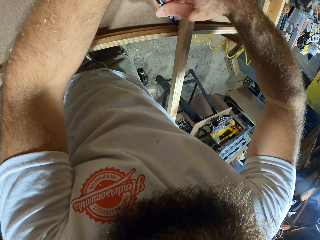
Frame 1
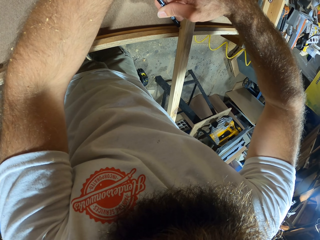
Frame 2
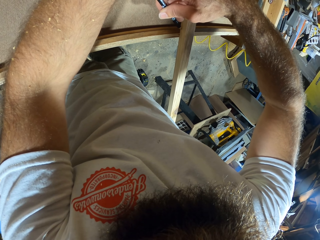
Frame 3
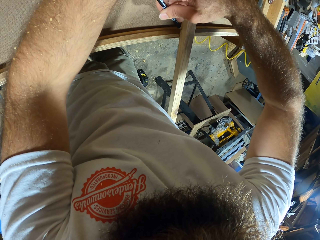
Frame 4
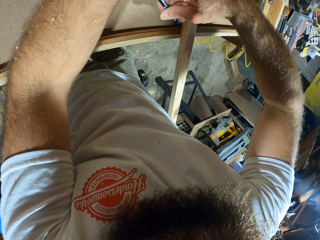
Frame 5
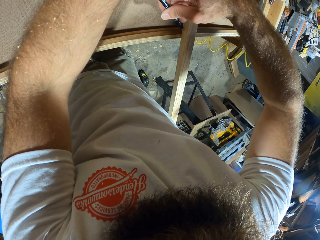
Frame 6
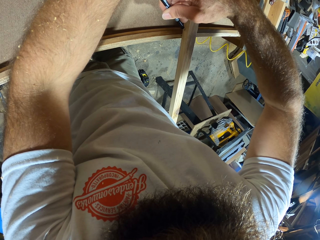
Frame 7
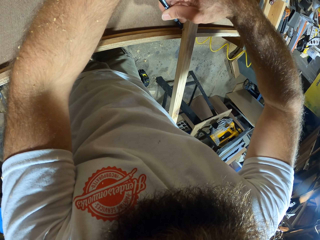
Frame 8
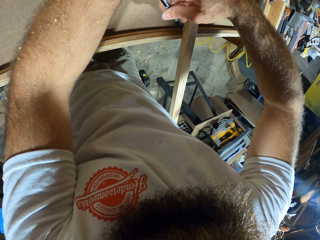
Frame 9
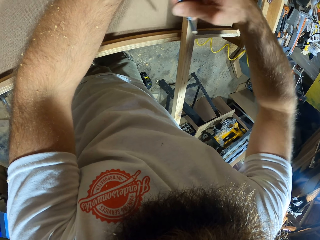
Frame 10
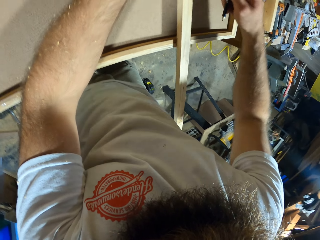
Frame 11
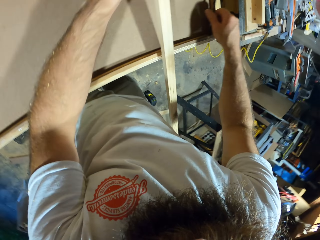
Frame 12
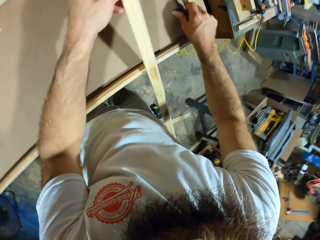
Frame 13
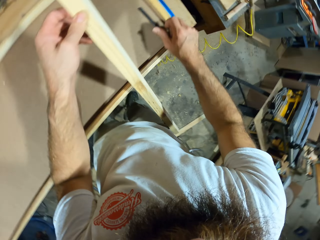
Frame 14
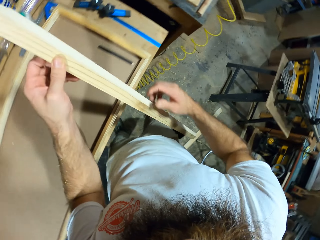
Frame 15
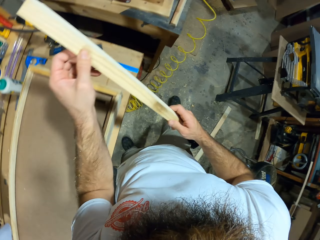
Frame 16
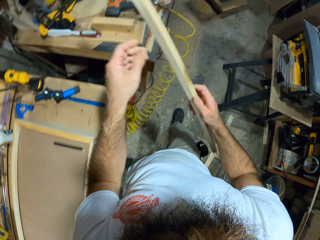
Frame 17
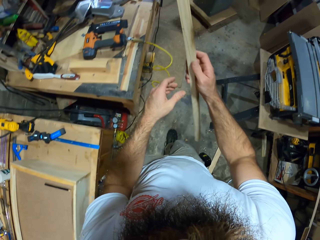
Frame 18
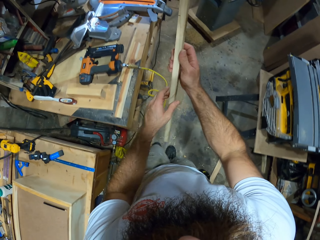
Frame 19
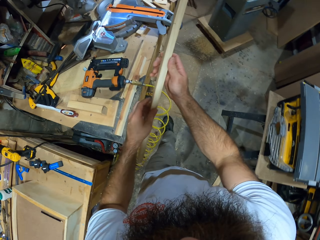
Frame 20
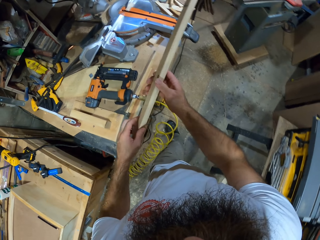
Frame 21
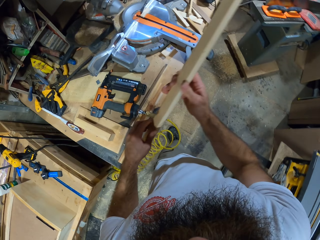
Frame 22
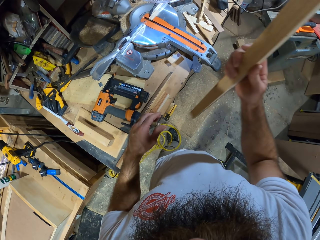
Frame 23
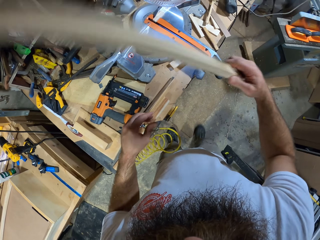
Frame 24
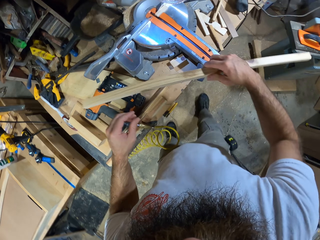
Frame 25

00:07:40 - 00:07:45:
The camera wearer drops the pencil in his right hand on the piece of wood in the wooden frame. He picks the piece of wood on the wooden frame with his left hand.

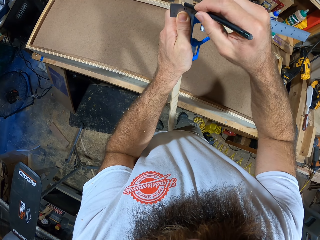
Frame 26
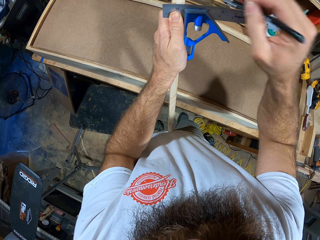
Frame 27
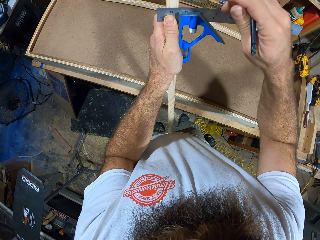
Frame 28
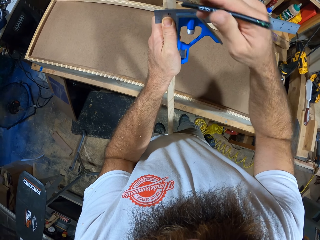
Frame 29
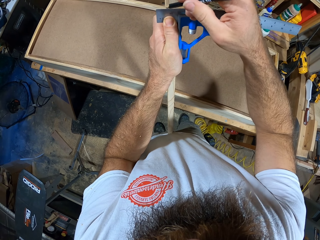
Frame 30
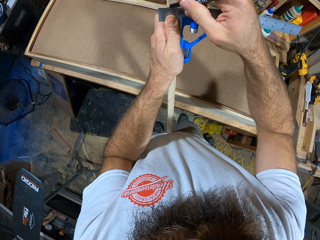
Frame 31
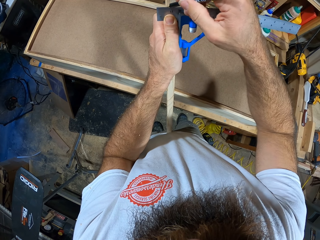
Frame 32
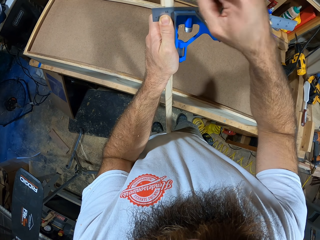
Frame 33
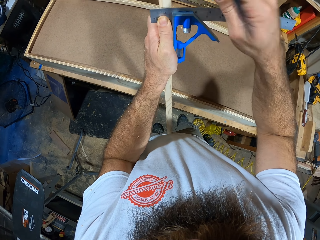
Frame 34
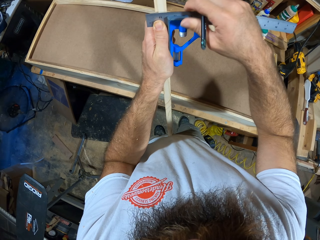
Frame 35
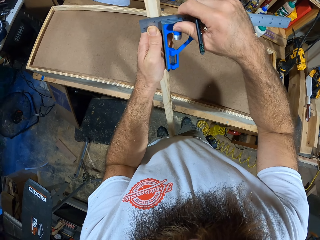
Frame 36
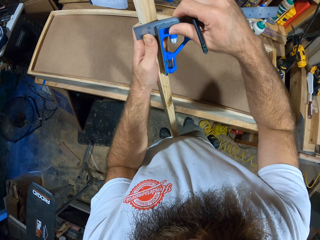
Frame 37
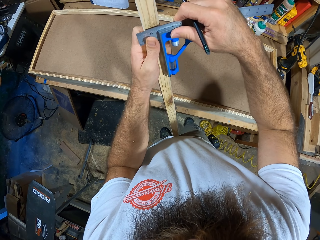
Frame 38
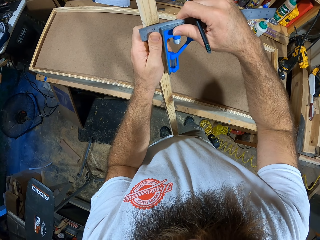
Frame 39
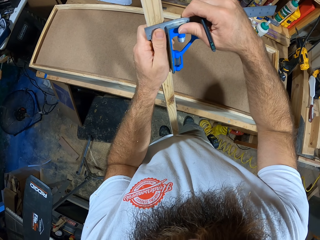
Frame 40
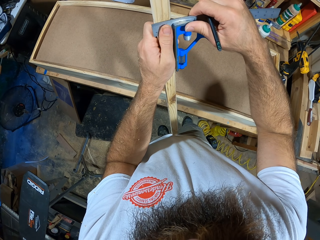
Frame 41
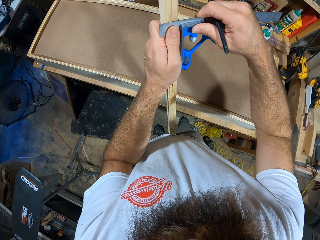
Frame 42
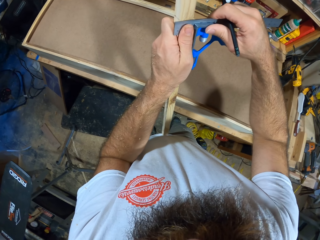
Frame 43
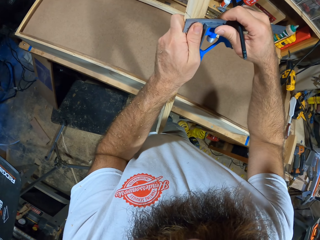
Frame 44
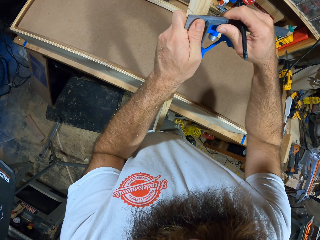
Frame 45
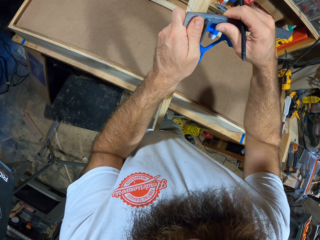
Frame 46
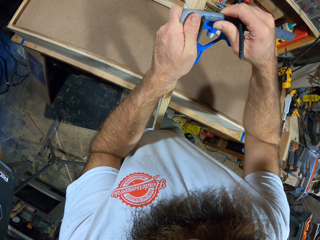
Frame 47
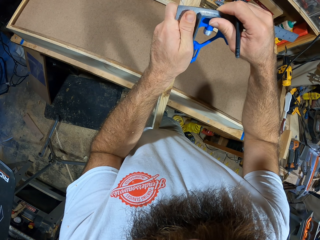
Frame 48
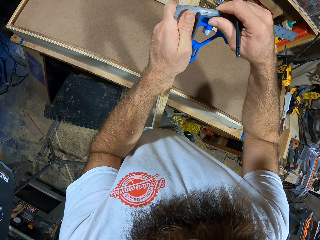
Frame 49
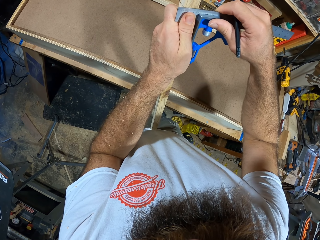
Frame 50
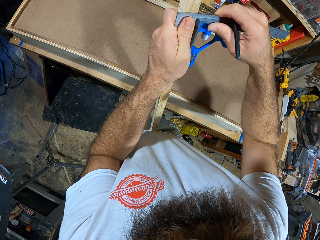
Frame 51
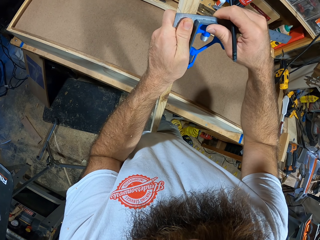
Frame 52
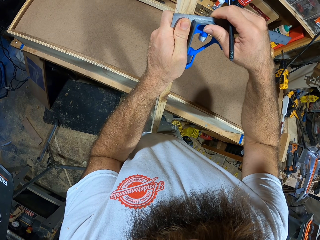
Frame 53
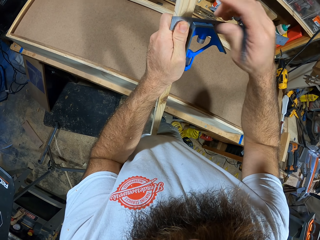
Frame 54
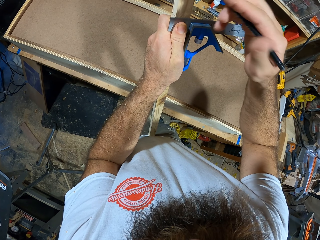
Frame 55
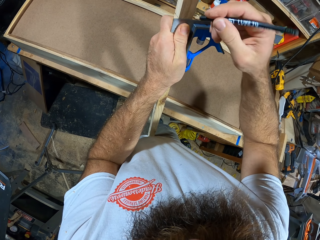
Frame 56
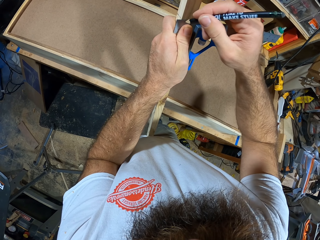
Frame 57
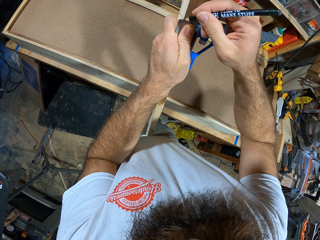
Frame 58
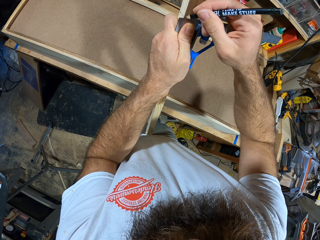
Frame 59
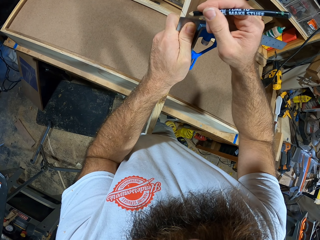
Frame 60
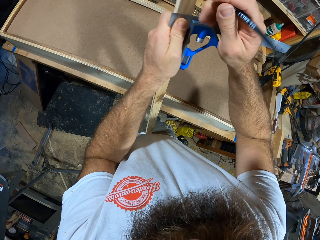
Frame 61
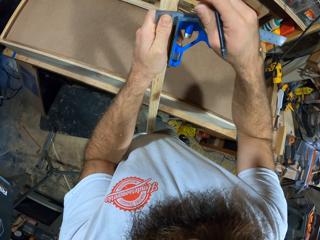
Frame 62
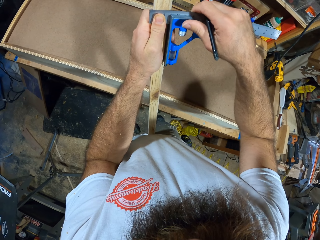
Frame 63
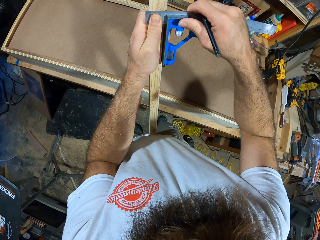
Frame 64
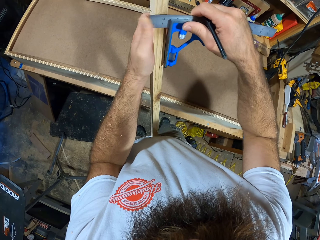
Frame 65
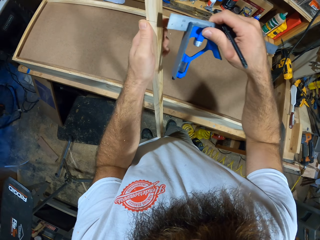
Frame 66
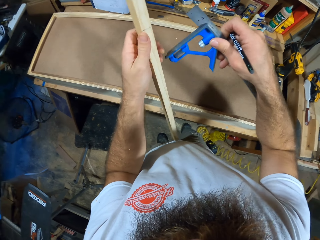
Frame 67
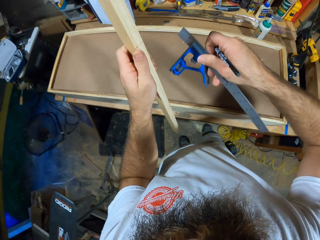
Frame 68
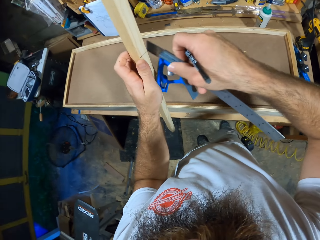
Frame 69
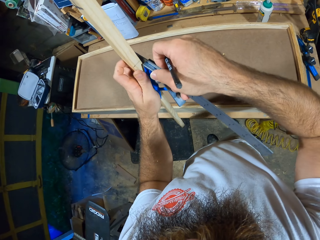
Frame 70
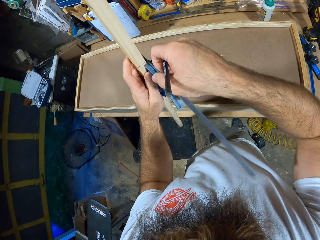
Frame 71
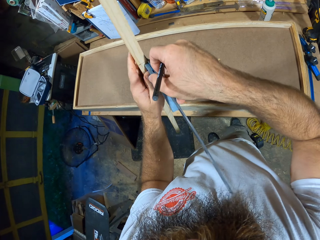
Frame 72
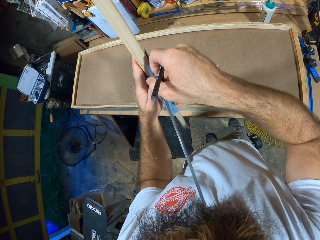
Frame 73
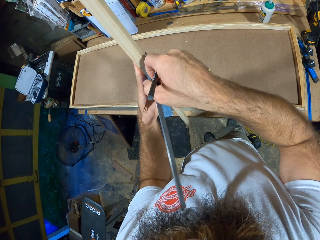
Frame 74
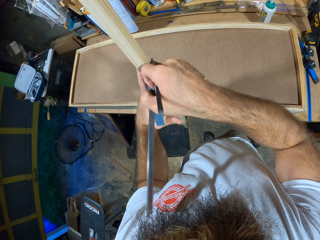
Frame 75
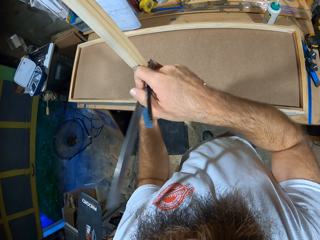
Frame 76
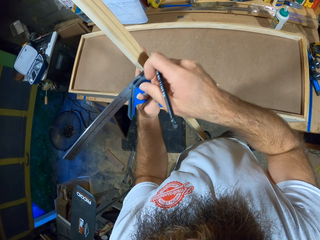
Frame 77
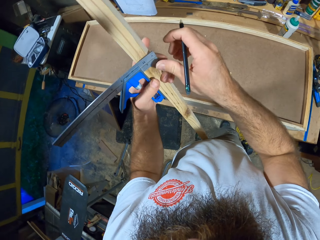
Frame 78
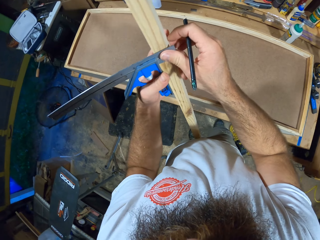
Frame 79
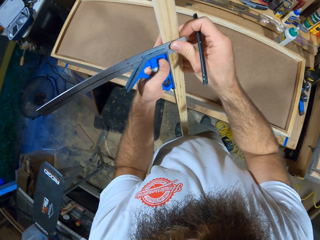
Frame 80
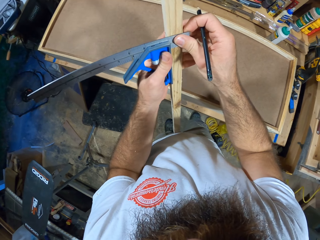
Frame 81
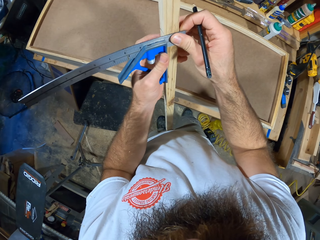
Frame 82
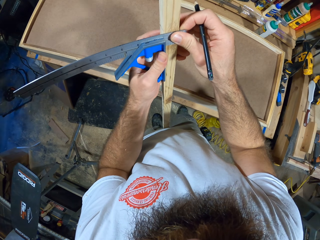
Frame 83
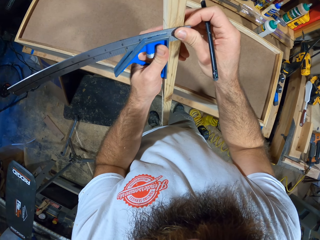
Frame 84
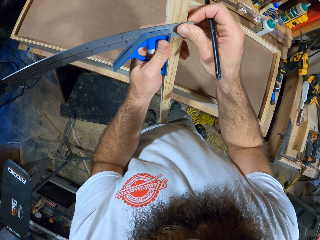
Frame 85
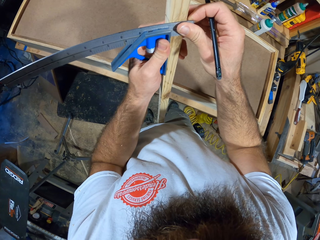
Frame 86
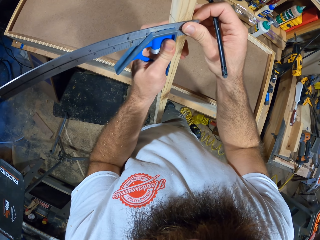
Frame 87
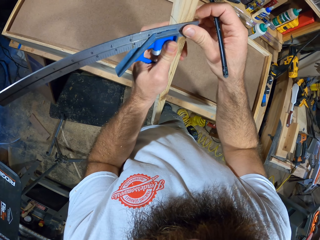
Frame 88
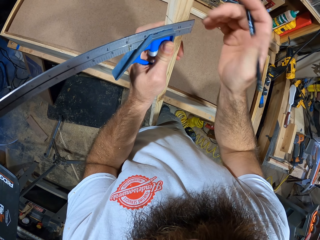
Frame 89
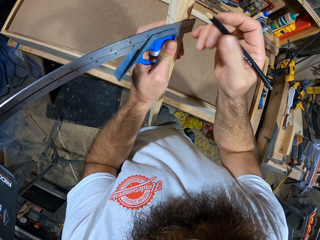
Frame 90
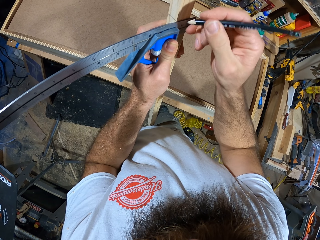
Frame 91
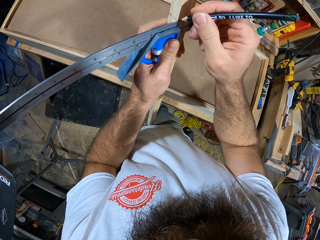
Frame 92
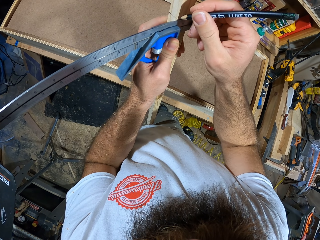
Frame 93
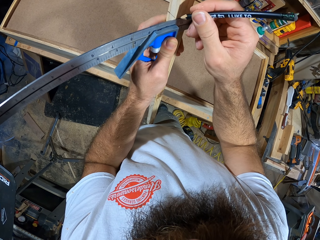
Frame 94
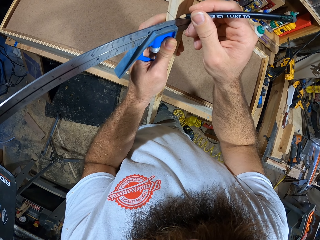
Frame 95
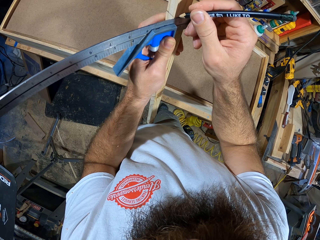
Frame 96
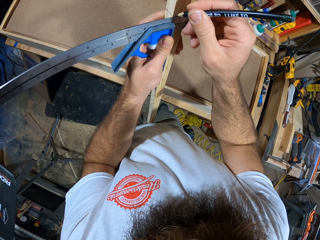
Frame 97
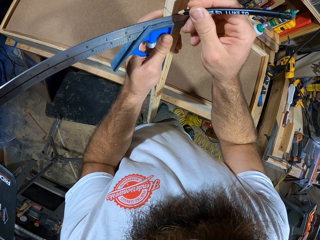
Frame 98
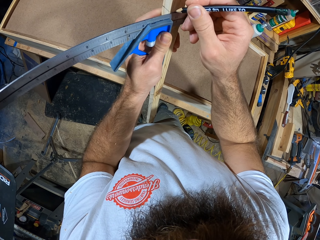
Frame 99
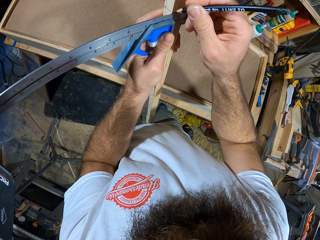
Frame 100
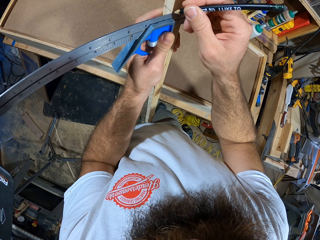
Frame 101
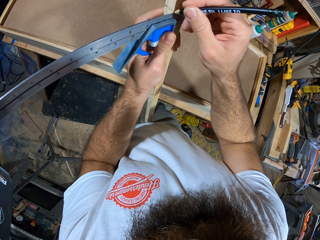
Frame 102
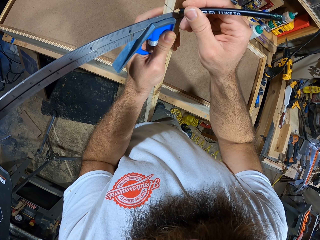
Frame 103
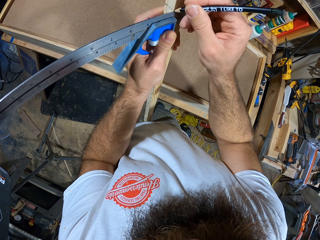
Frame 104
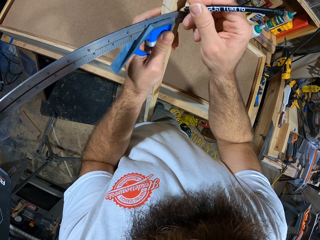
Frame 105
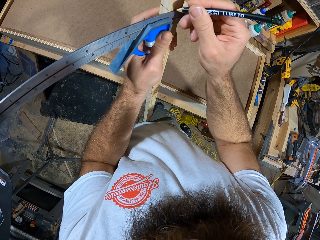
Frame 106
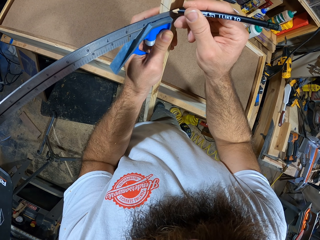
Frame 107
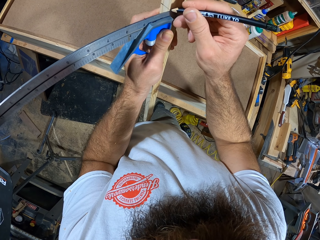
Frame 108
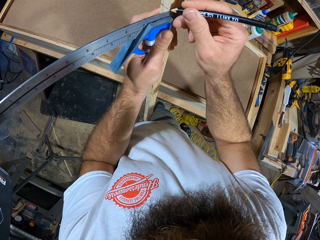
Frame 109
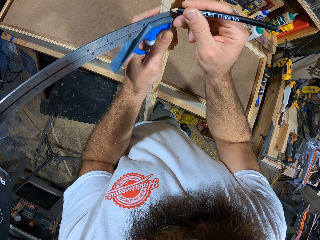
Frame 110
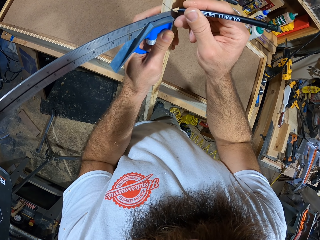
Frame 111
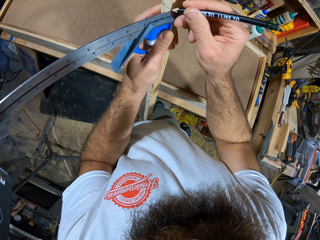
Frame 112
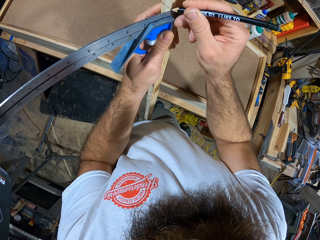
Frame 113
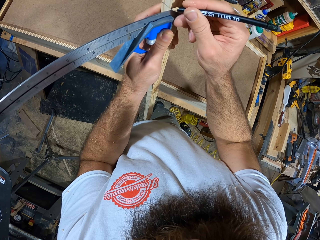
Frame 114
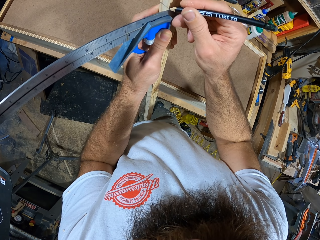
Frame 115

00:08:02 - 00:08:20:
The camera wearer marks the piece of wood with the pencil in his right hand. He holds the ruler against the piece of wood with his right hand. He marks the piece of wood with the pencil in his right hand. He holds the ruler against the piece of wood with his right hand. He measures the piece of wood in his left hand with the ruler in his right hand. He marks the piece of wood with the pencil in his right hand.
